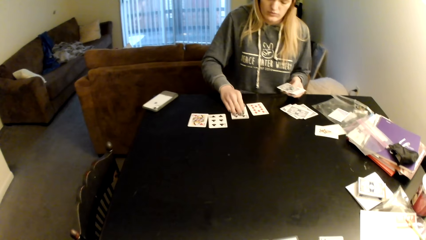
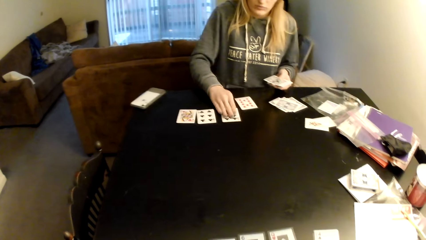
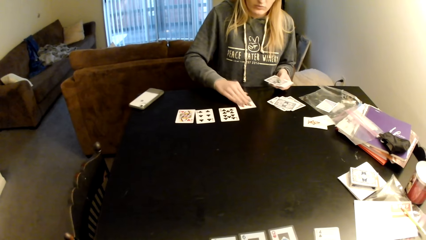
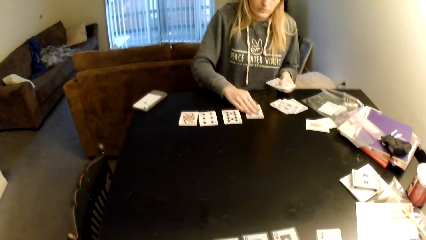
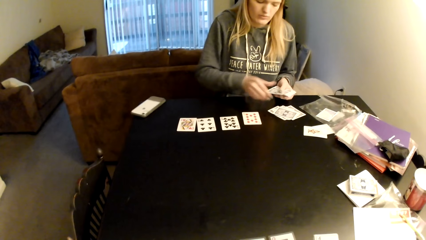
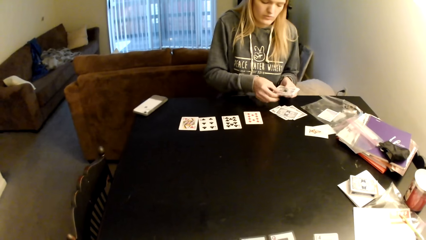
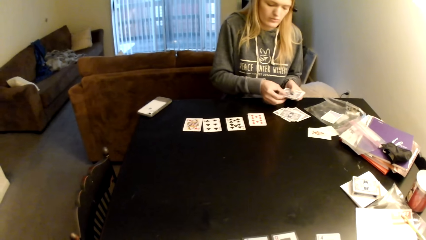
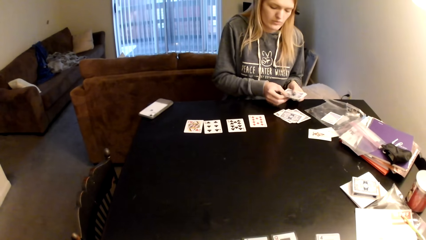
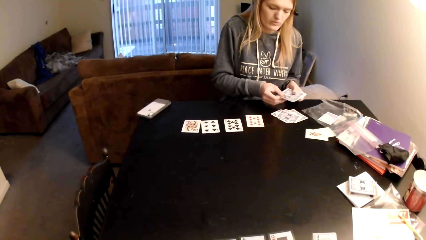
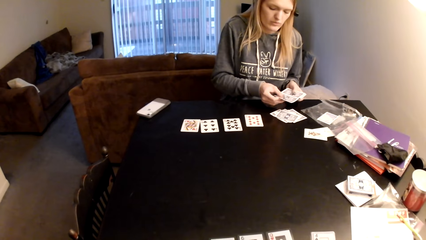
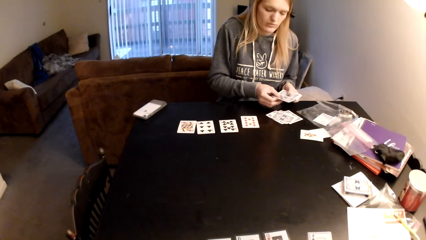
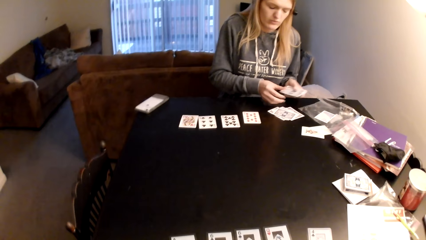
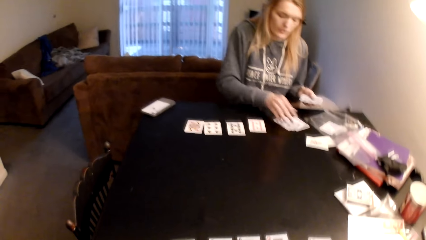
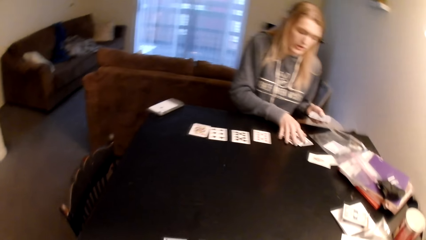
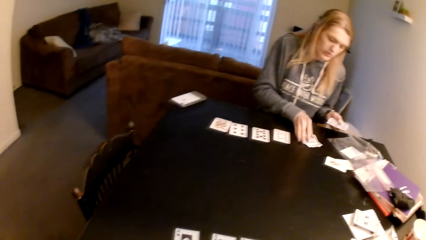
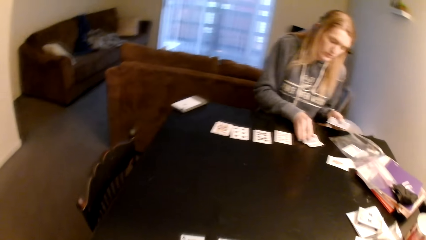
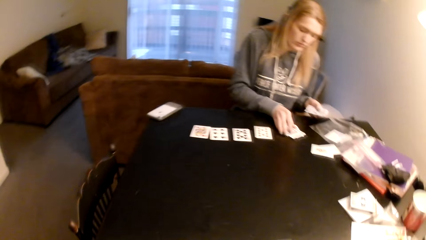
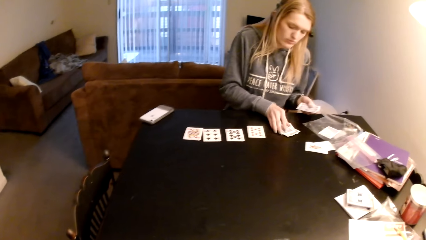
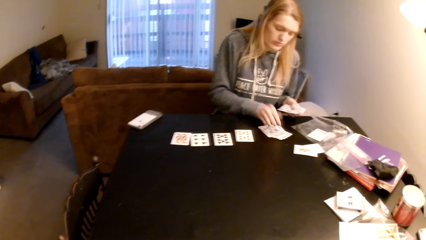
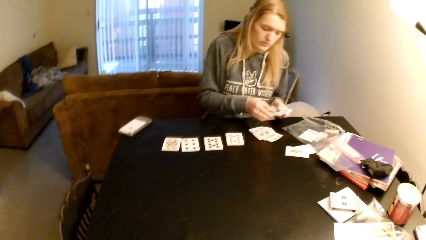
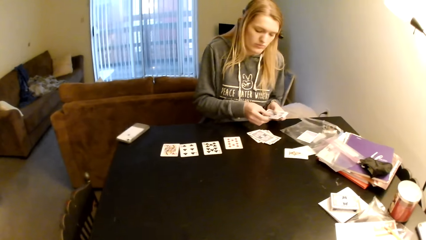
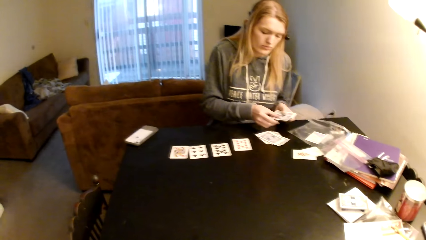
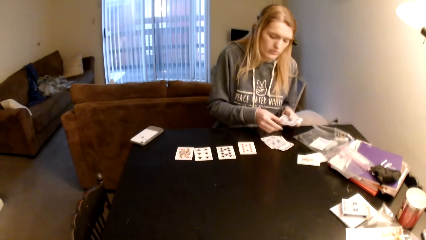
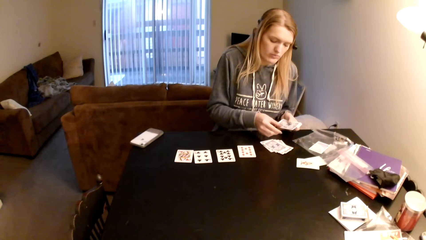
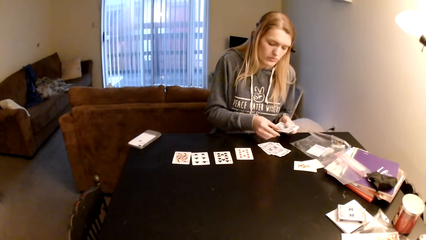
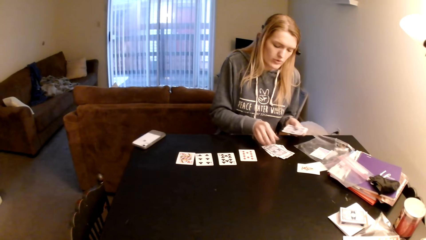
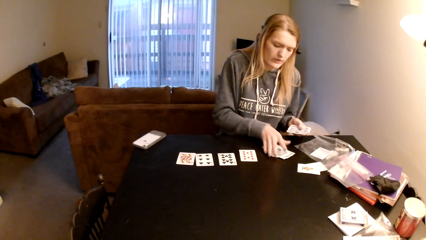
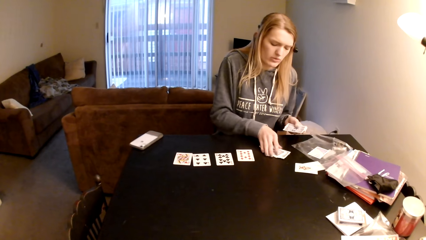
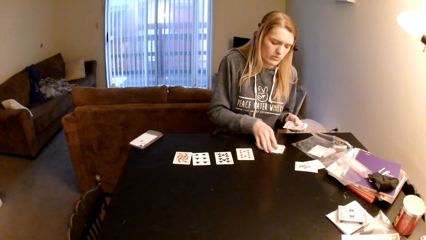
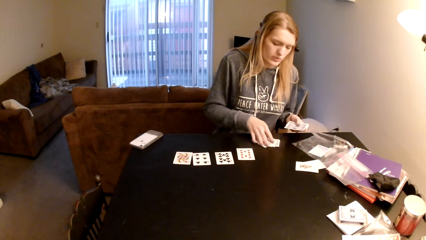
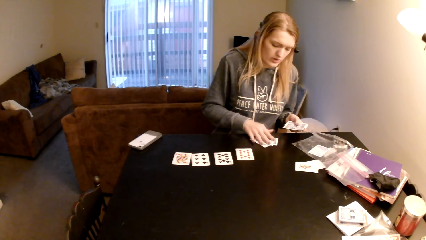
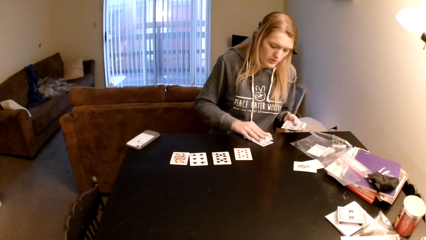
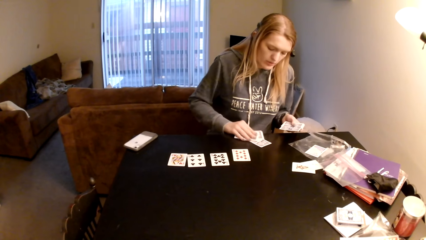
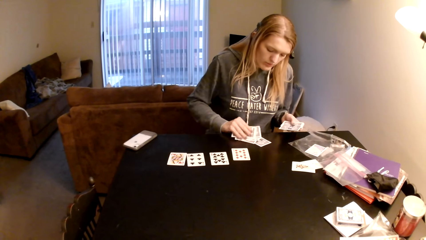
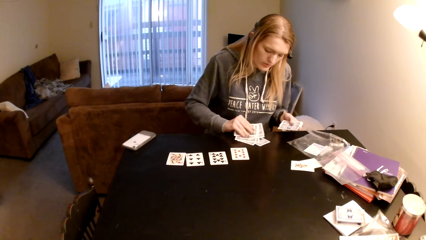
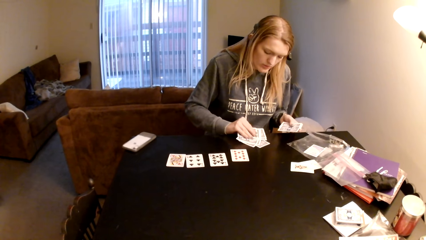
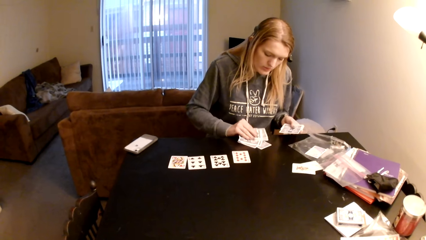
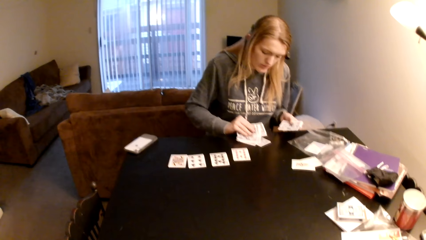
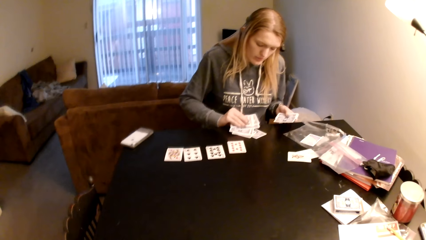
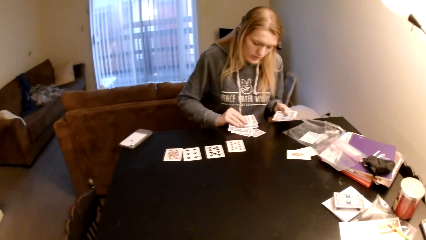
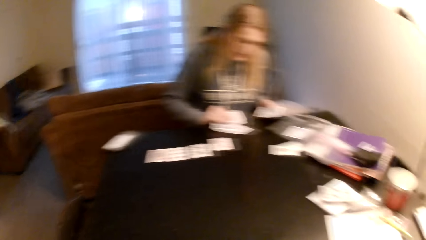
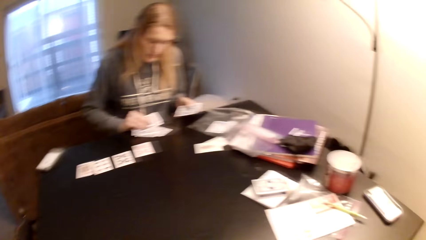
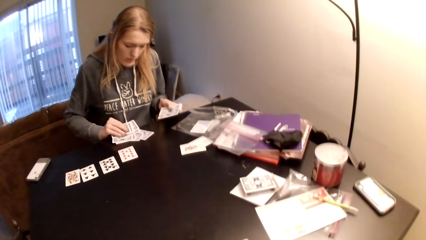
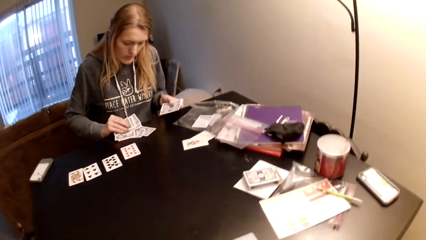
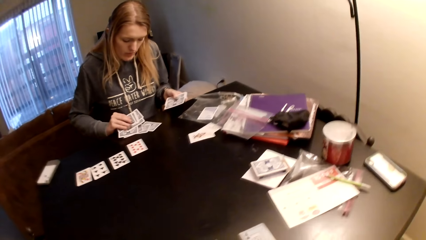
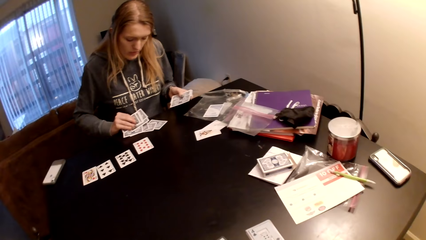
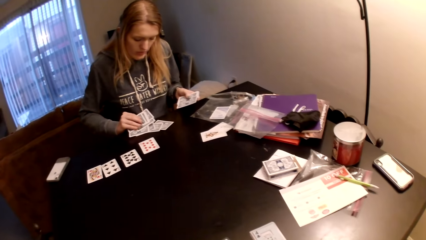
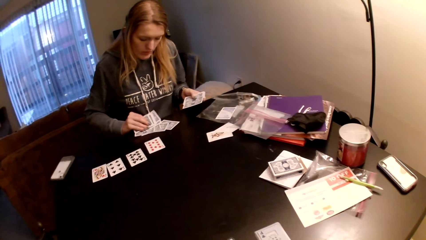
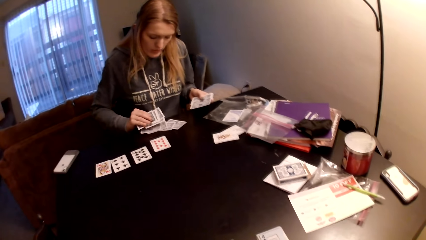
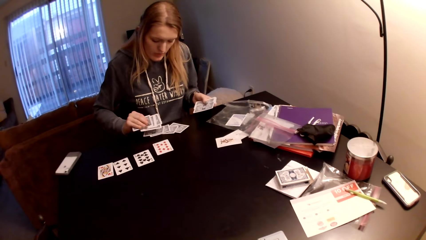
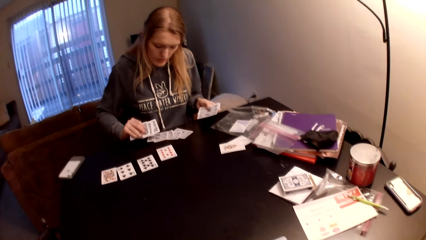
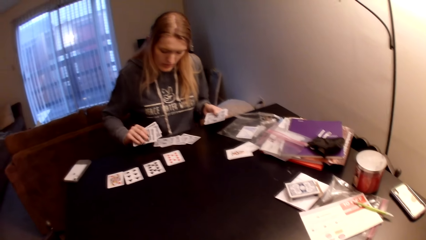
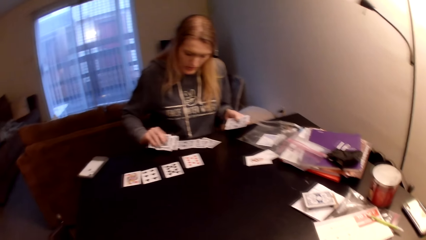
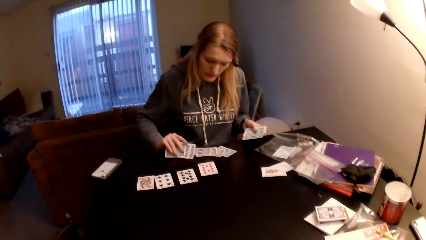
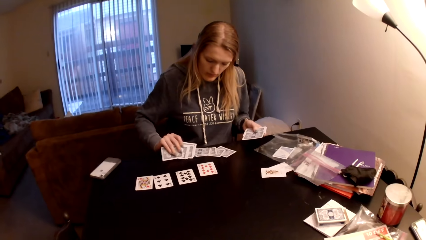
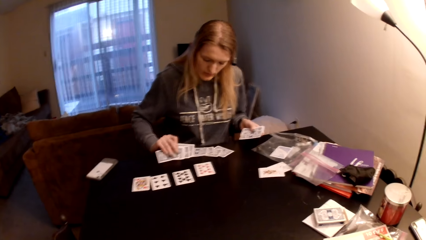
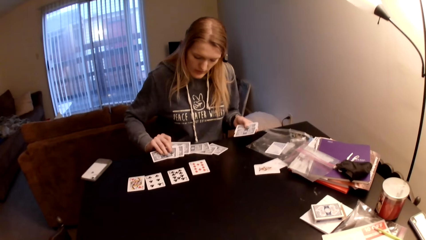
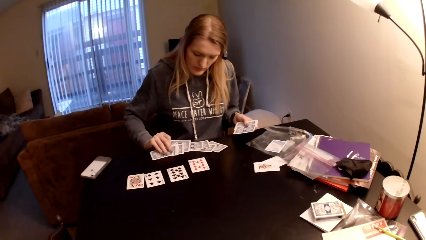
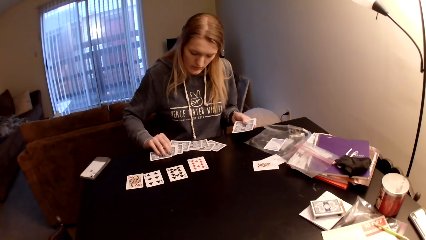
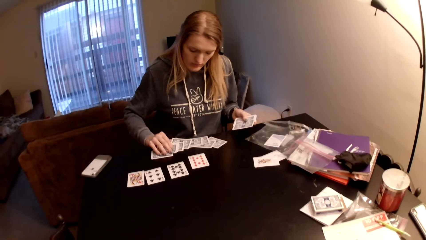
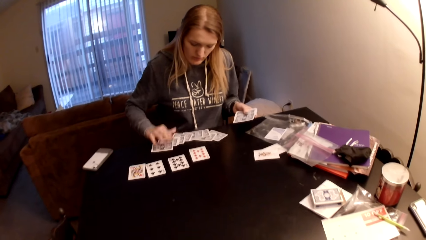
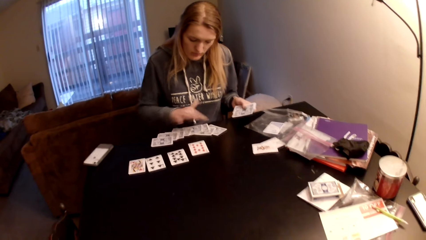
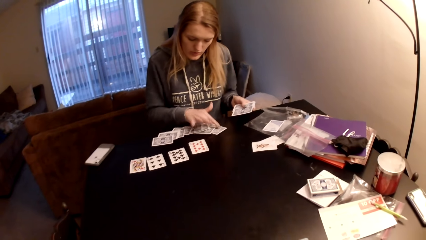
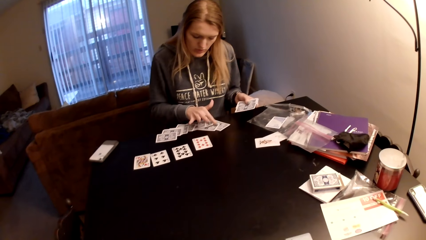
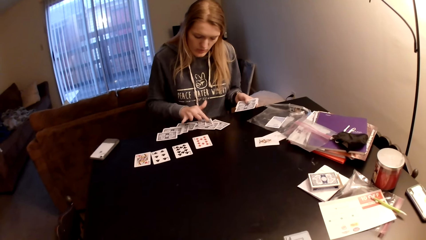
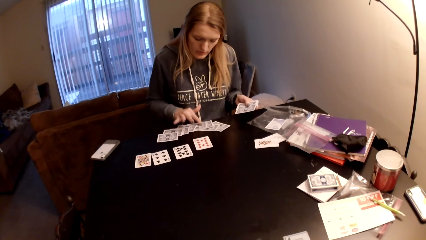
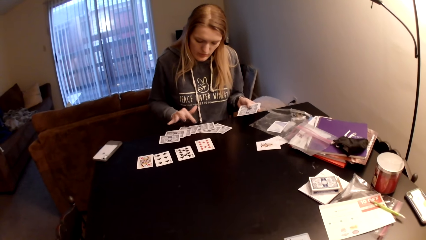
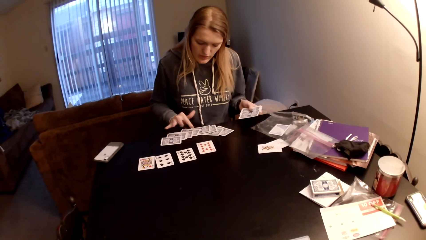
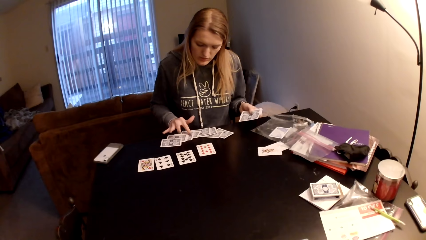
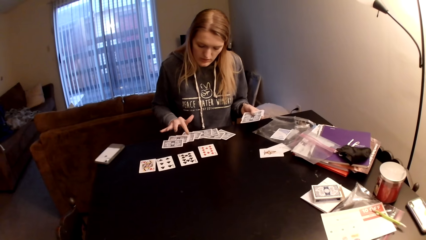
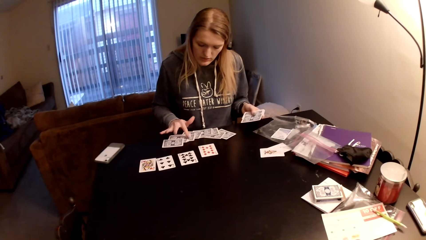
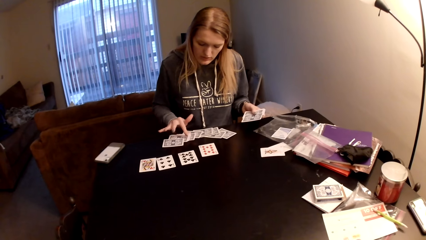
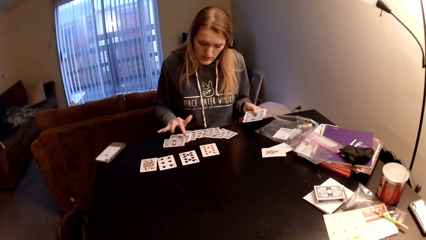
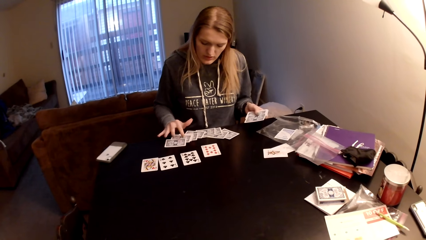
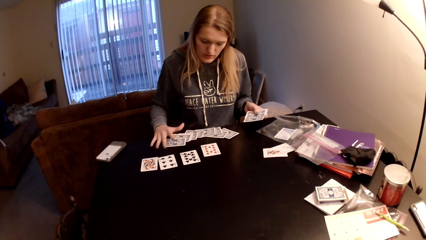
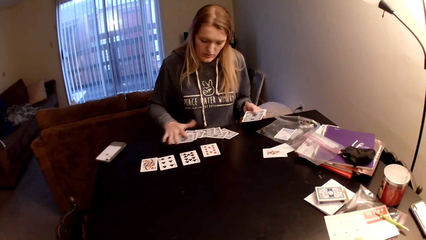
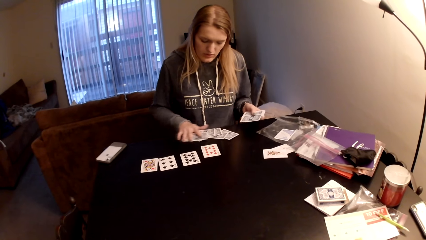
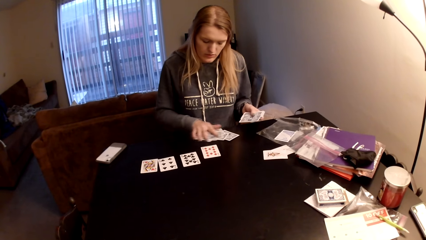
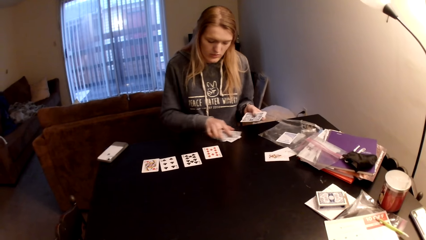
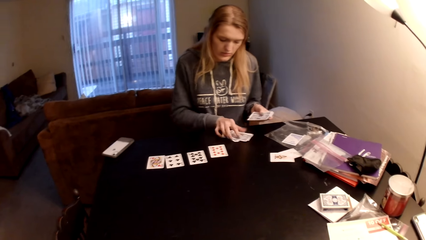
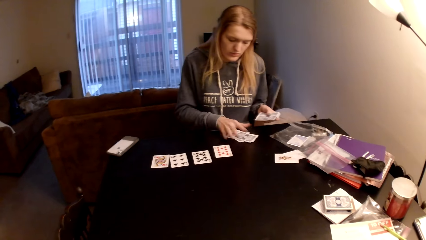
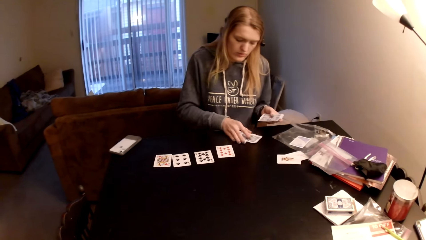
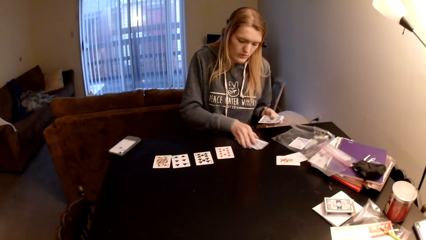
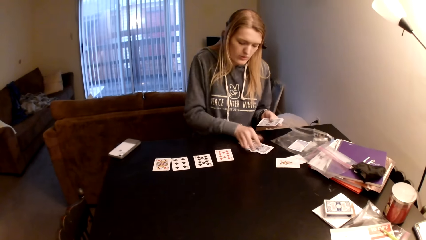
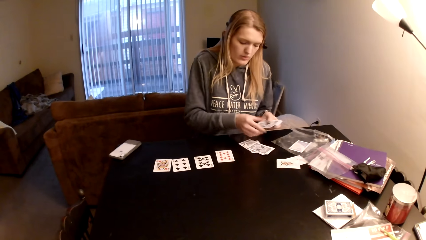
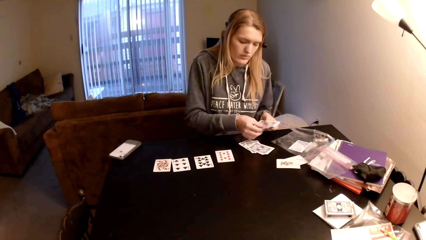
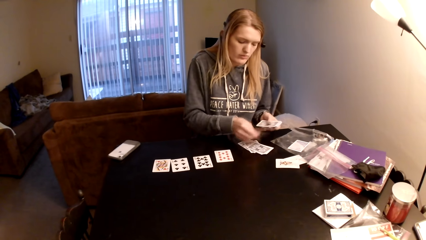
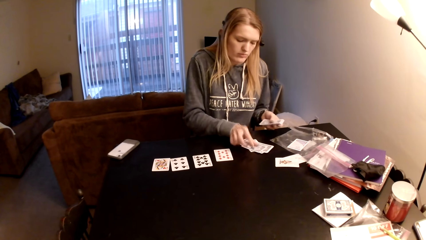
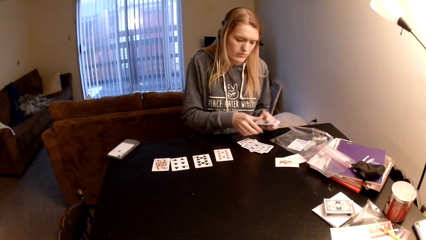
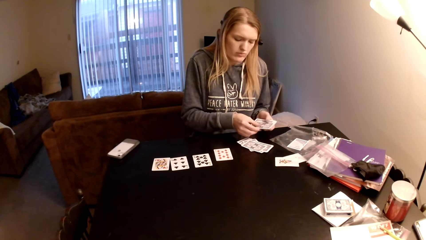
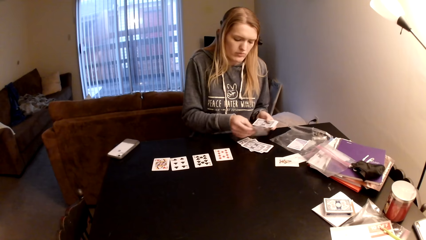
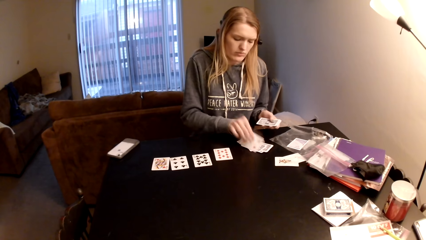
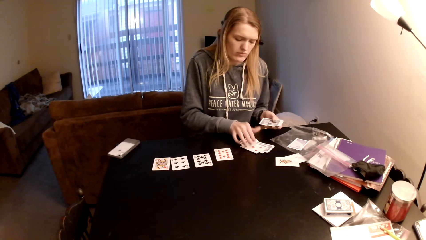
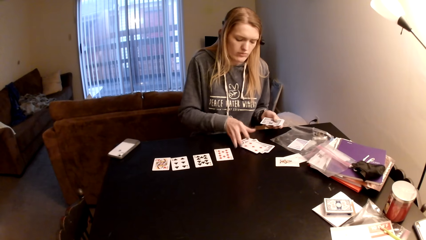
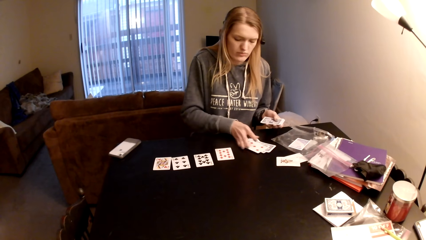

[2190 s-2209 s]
A woman pulls her hand off the cards. She drags the card on the table. She does so again. She picks up the cards. The camera wearer looks around a room. The woman pulls her hand off the card, pulls the cards, holds the cards with both hands, adjusts the cards on the table, pulls her hand off the cards, pulls the cards and spreads the cards on the table. The camera wearer looks around the room. The woman adjusts the cards on the table, counts the cards on the table, collects the cards together and drags the cards on the table. The camera wearer looks around the room. The woman picks the card and distributes the cards on the table.
